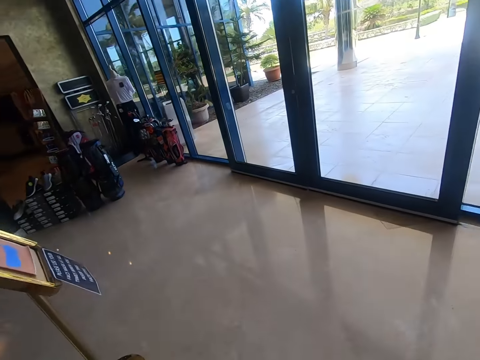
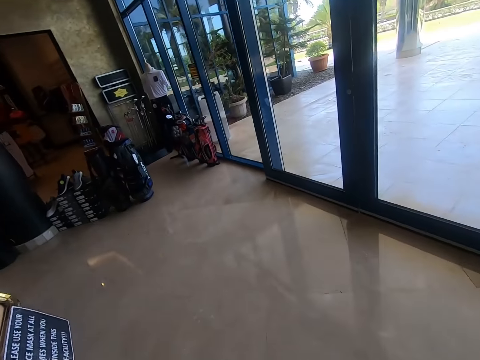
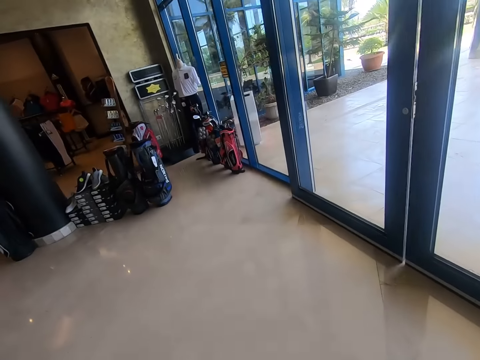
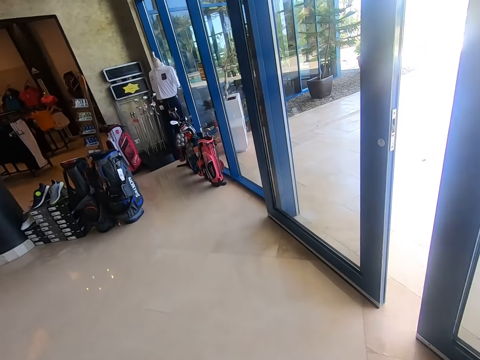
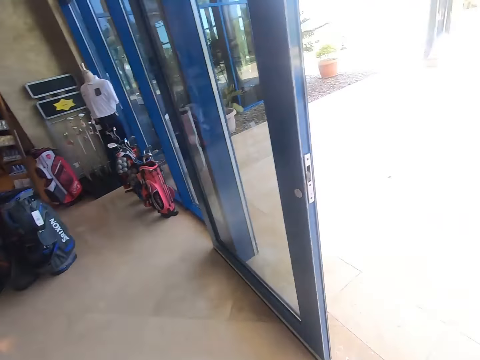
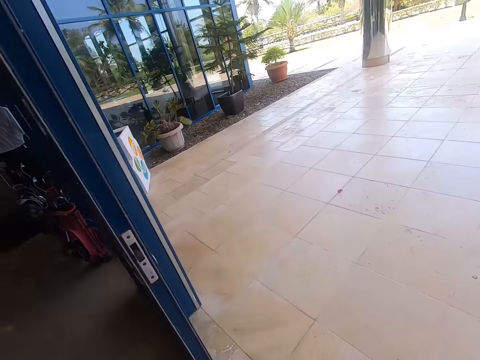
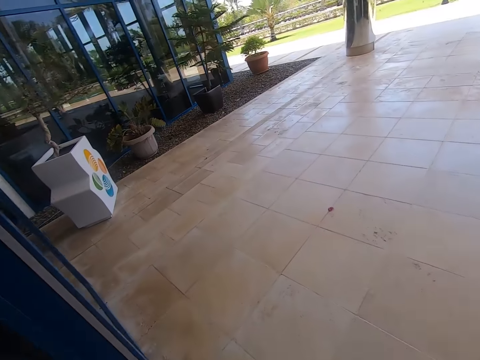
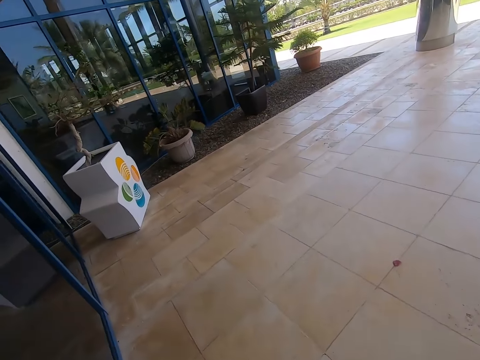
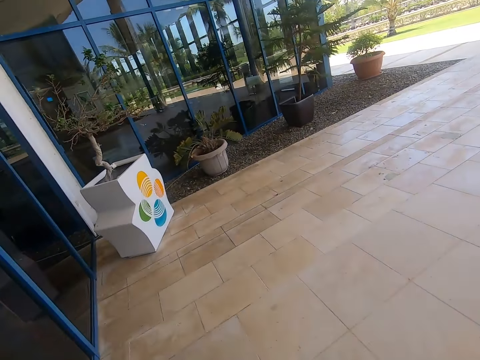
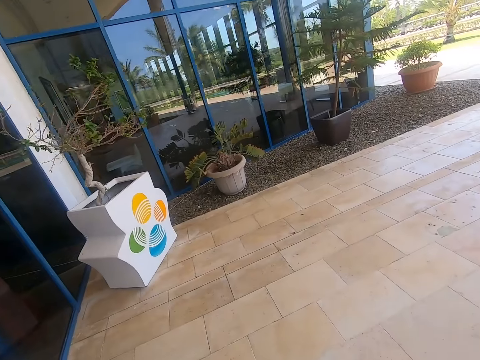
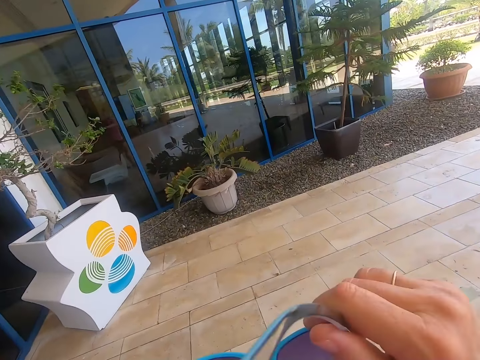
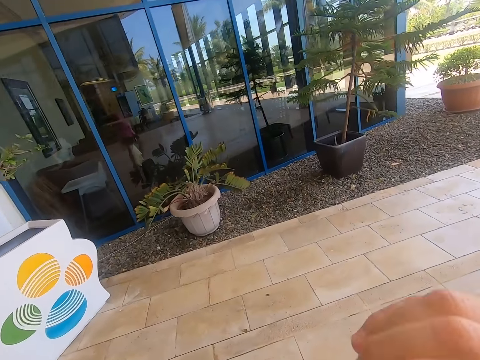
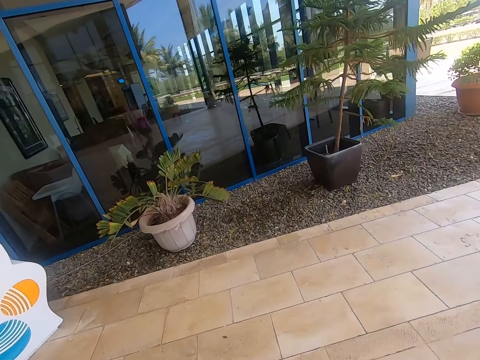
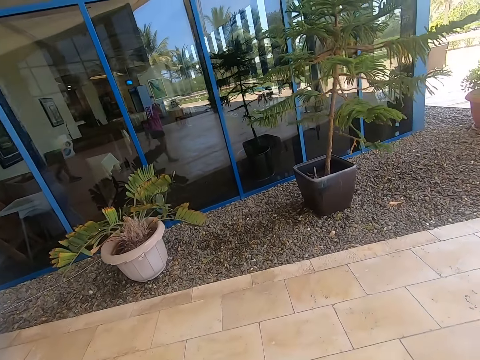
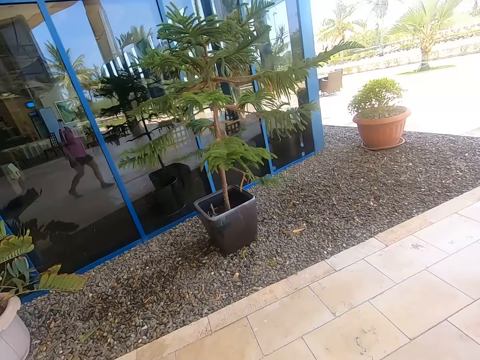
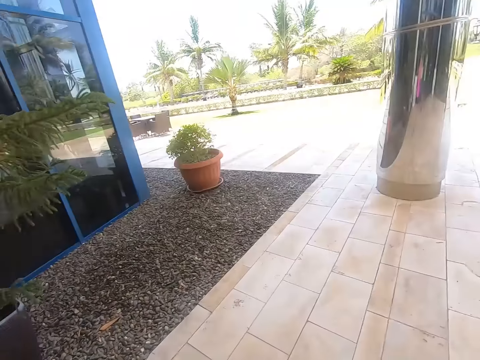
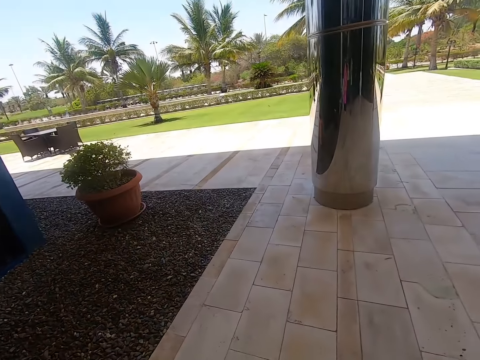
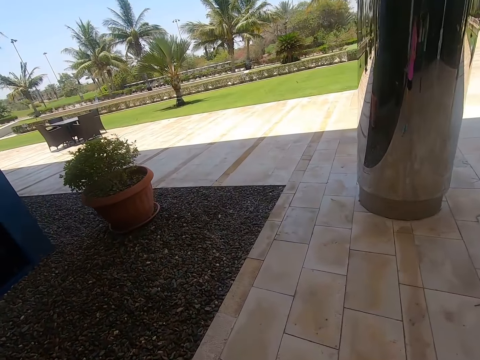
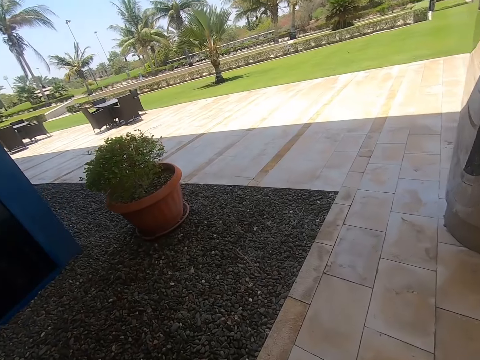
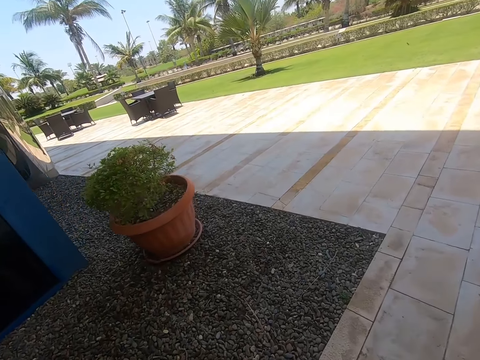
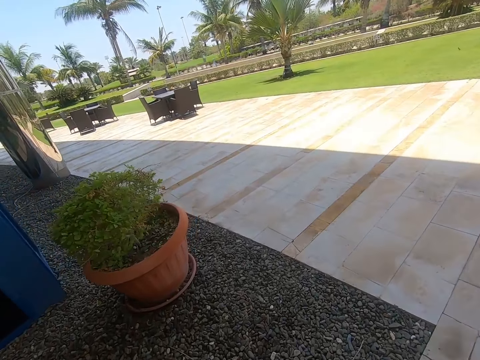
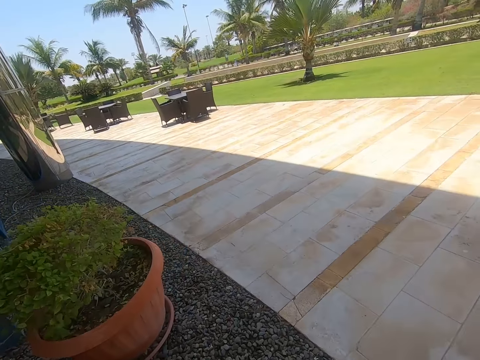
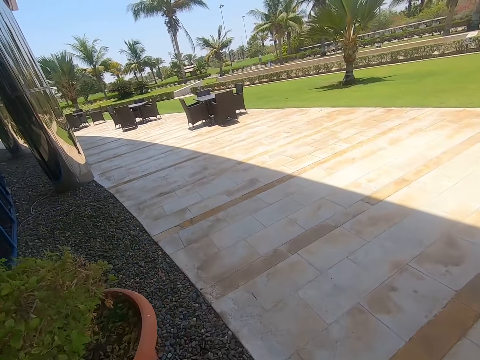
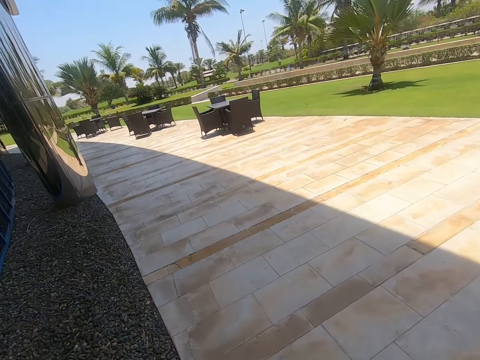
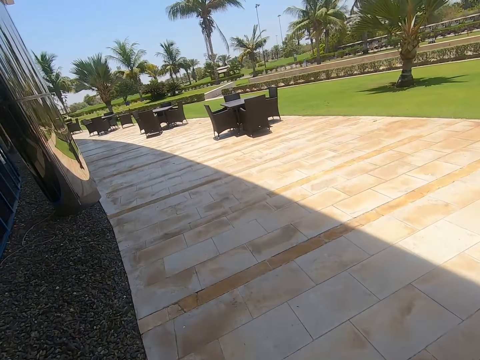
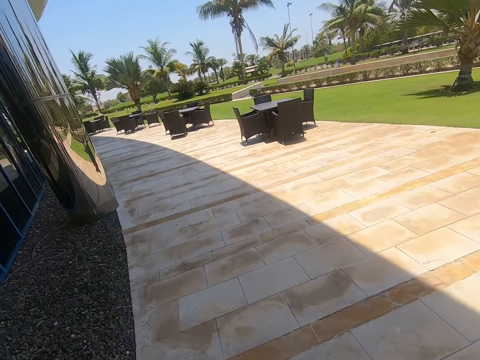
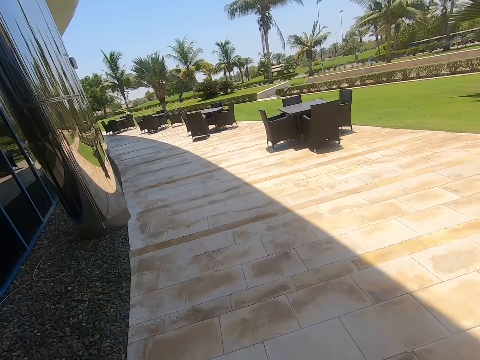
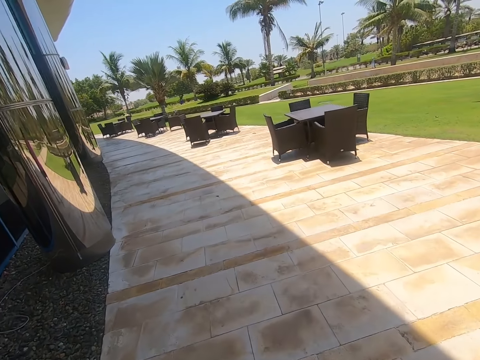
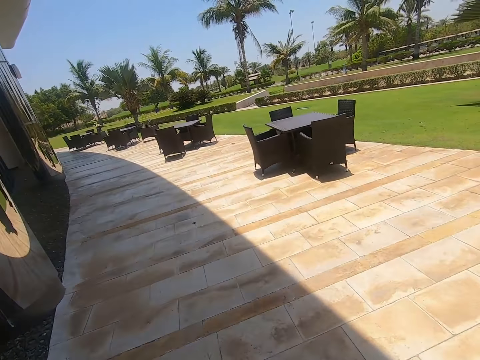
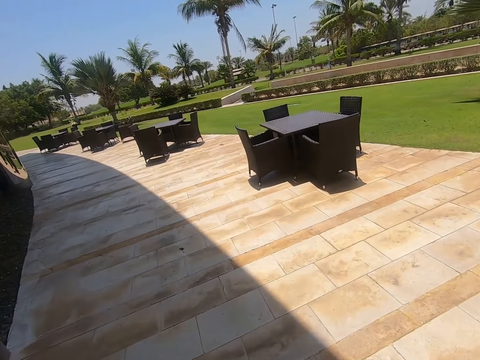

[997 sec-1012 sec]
The camera wearer exits the reception. They walk outside the building.

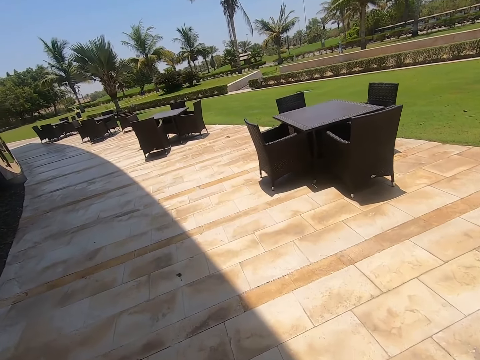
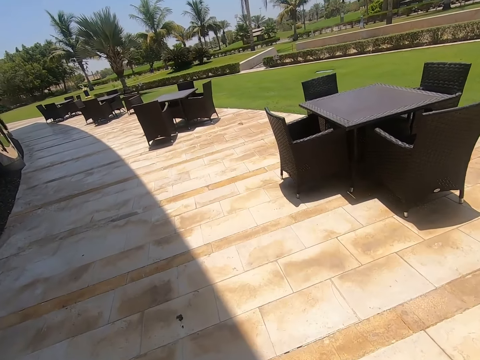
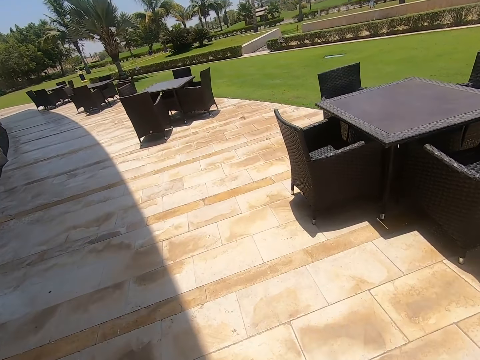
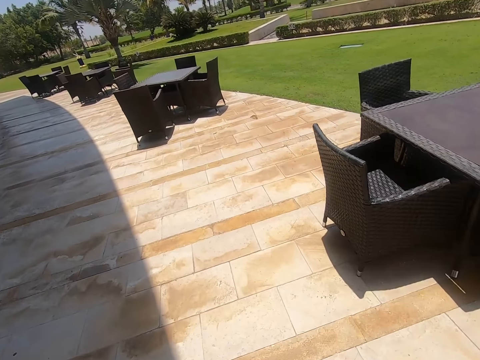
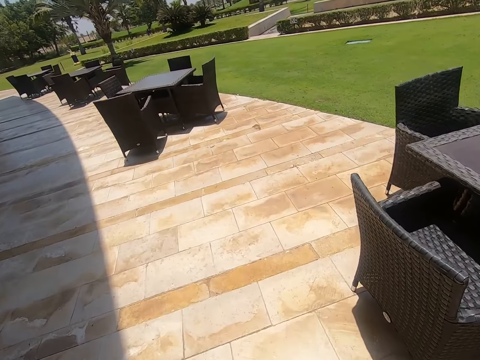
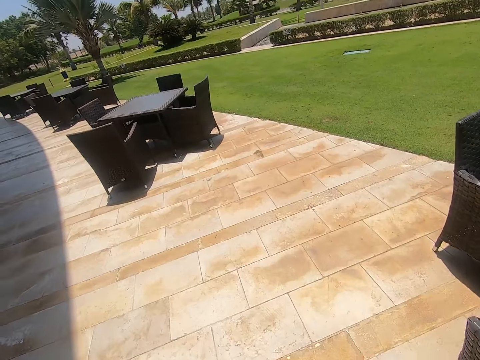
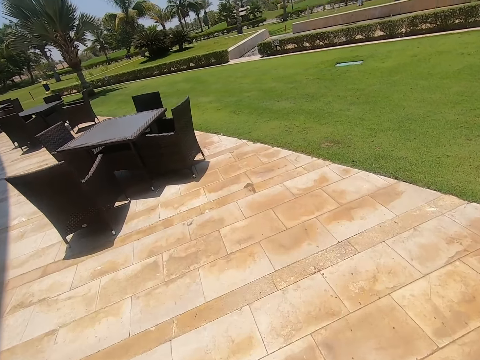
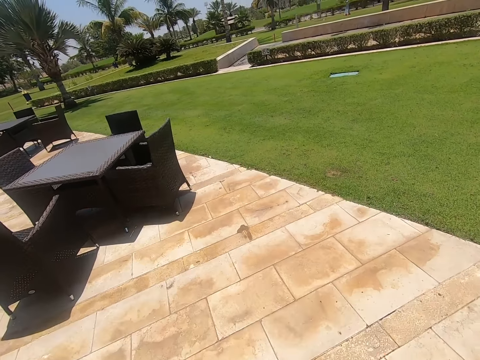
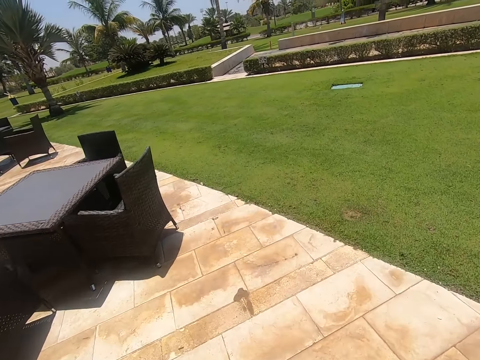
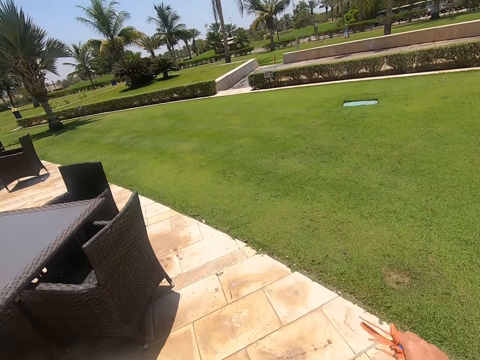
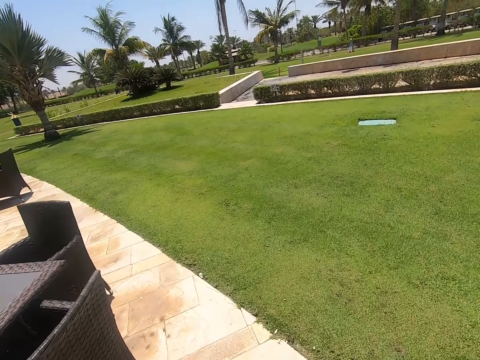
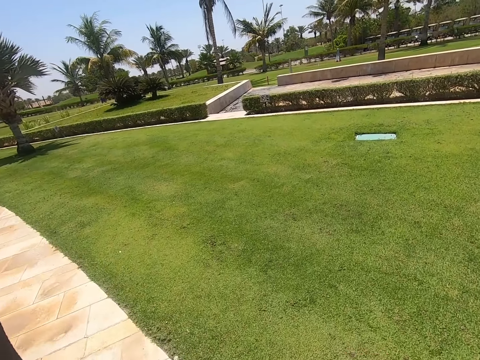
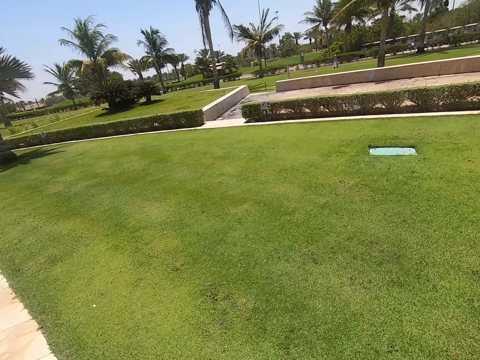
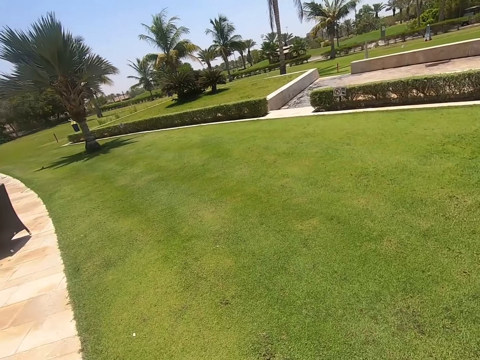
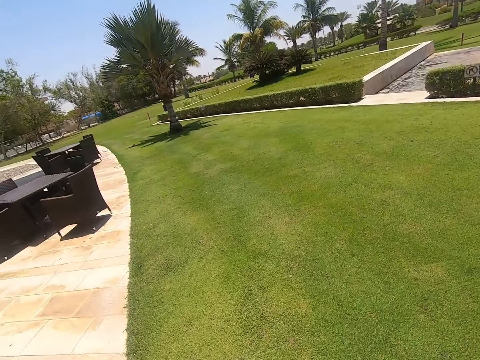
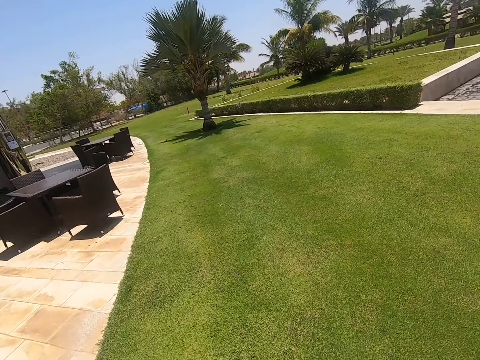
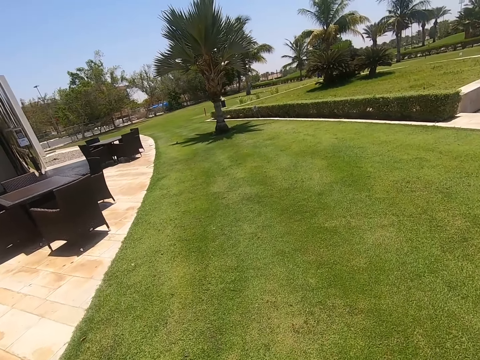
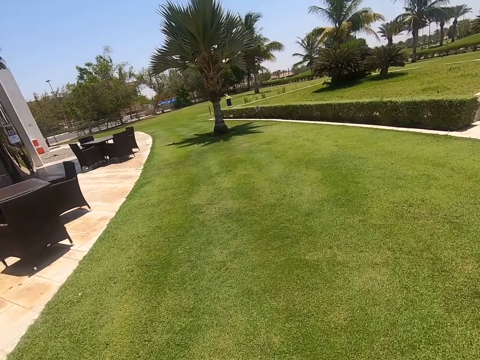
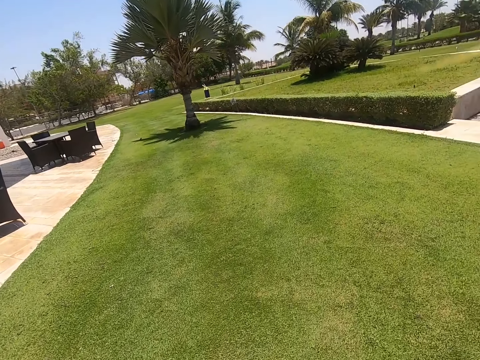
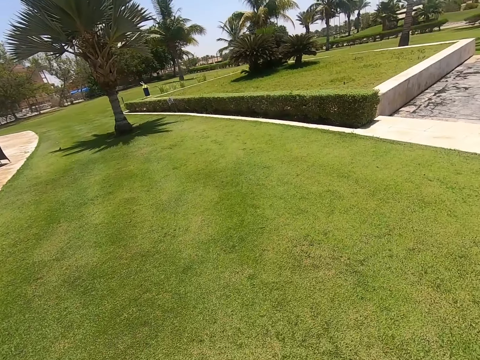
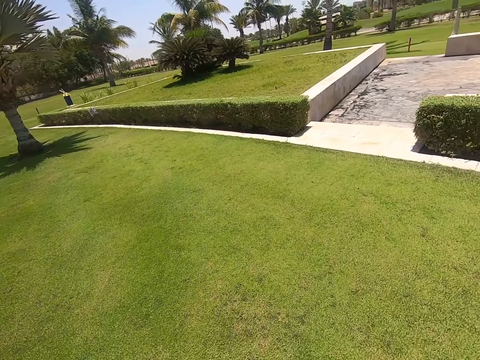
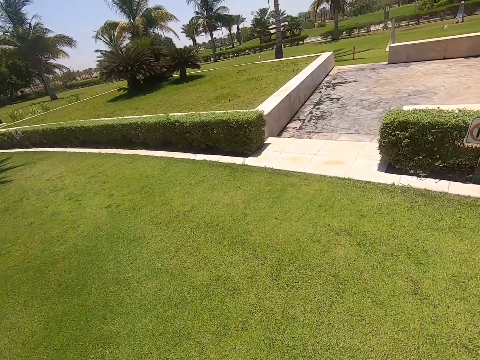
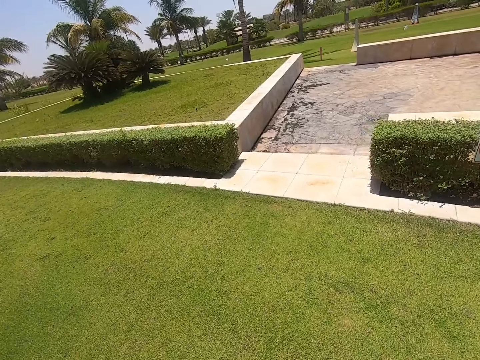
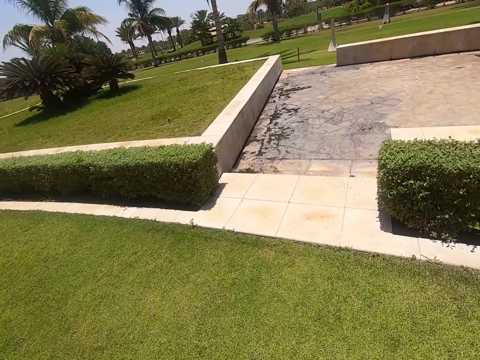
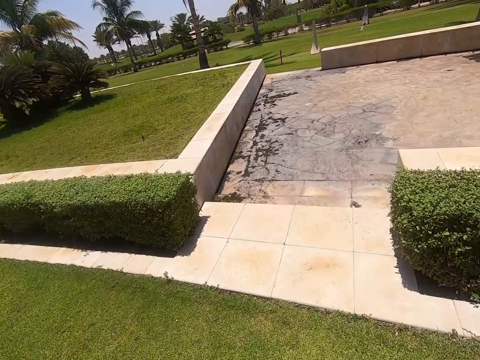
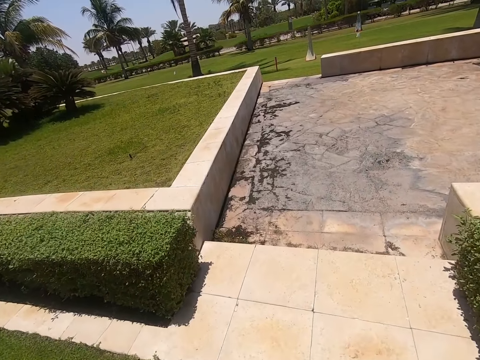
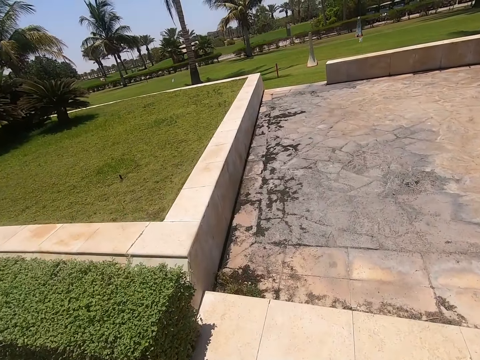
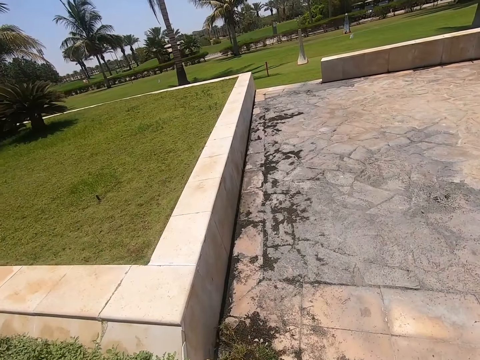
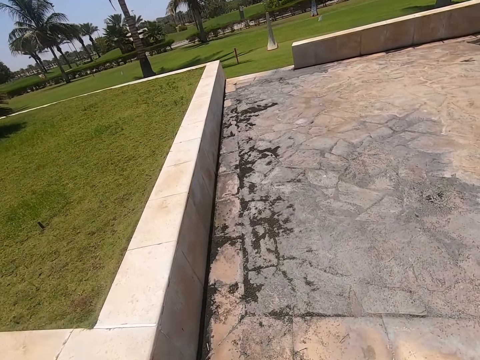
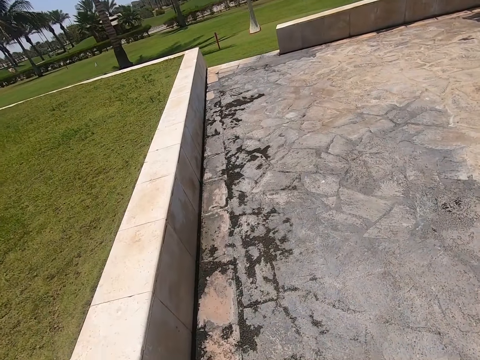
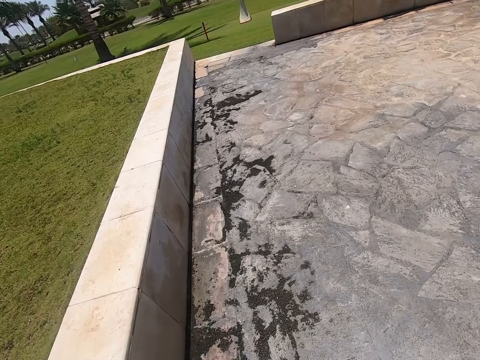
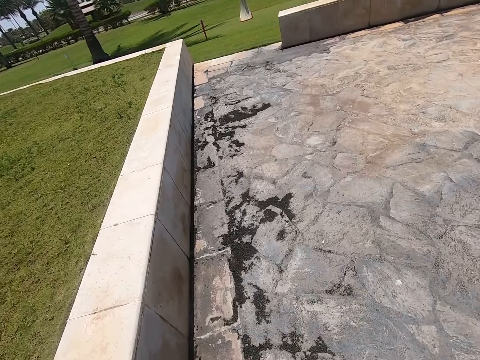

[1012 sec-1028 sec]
The camera wearer walks to the park. They look around the park. They walk to the park.
